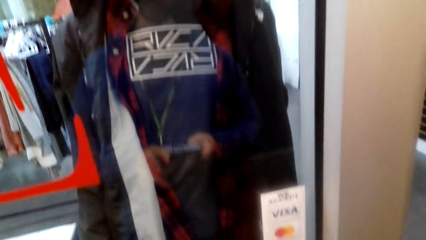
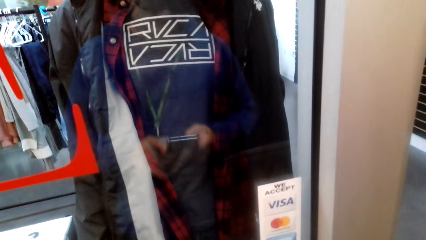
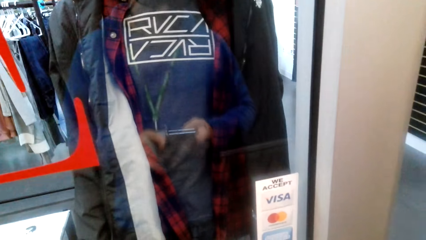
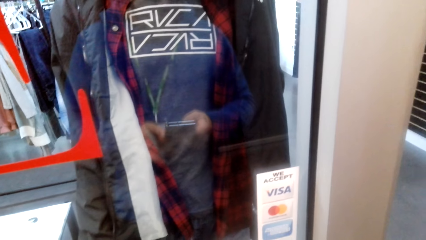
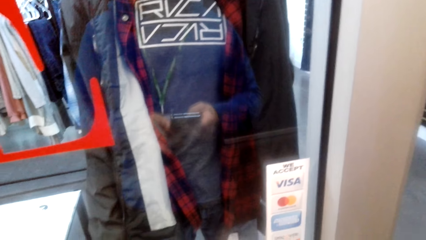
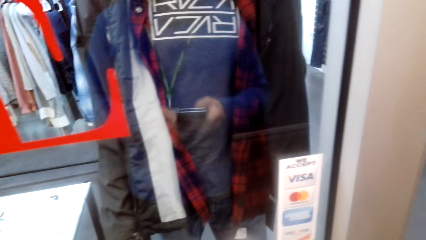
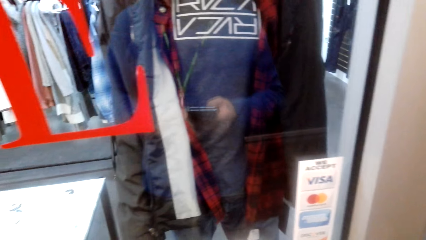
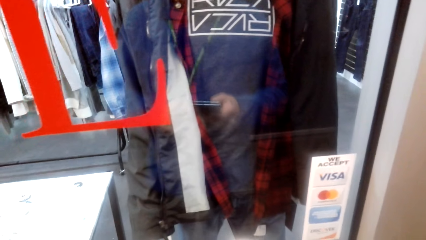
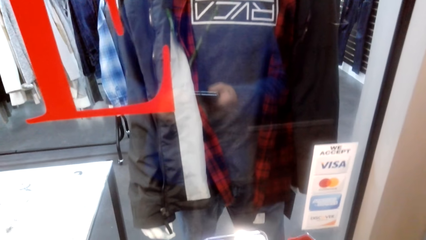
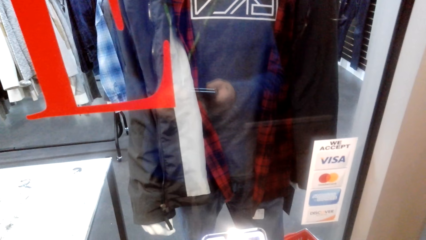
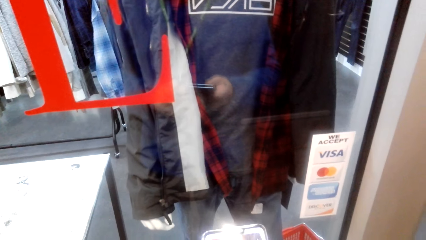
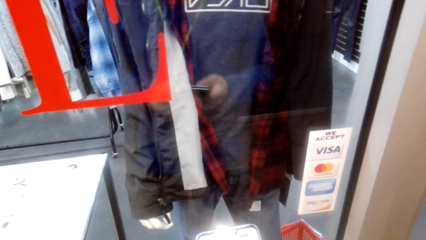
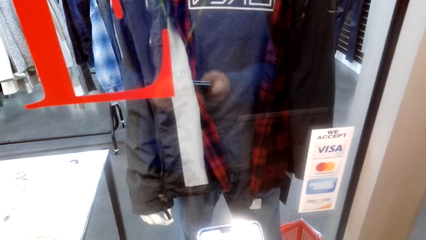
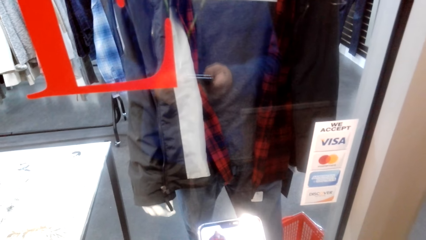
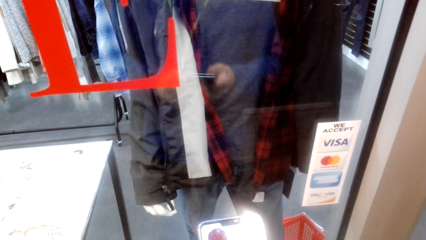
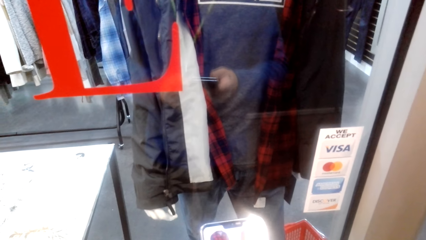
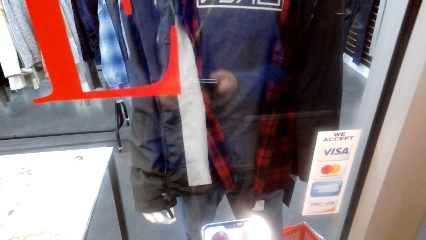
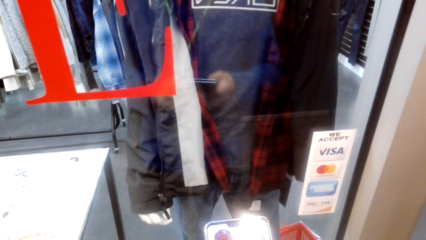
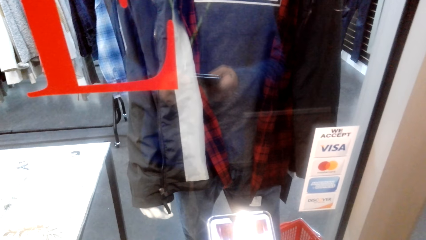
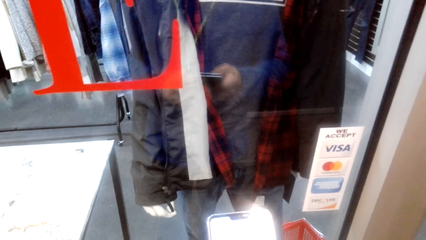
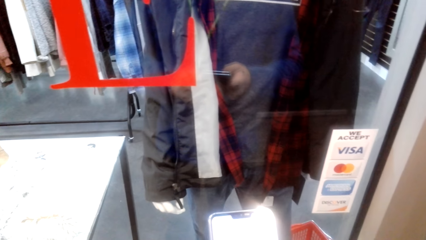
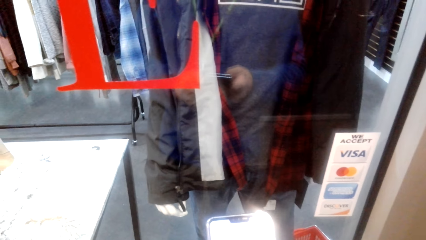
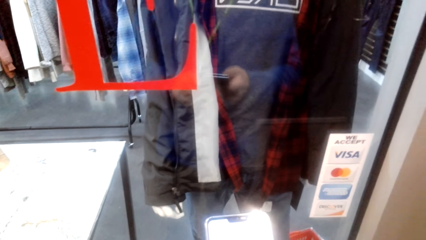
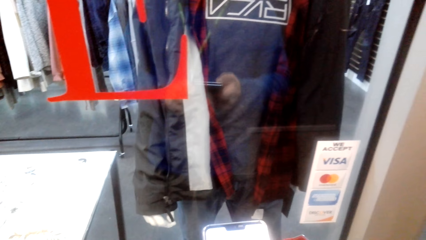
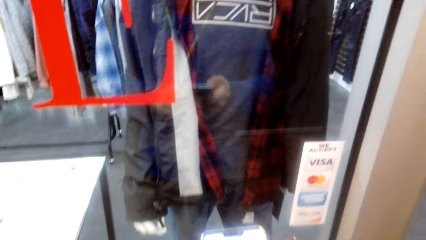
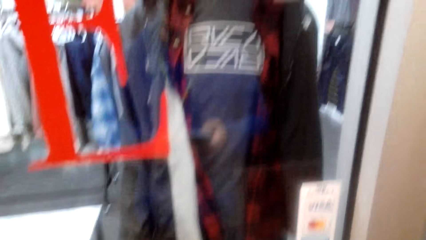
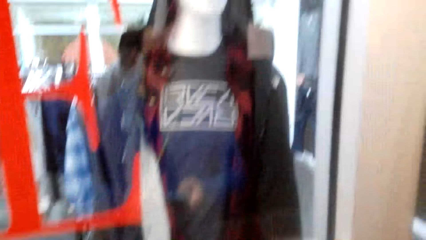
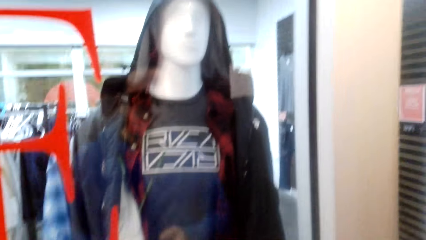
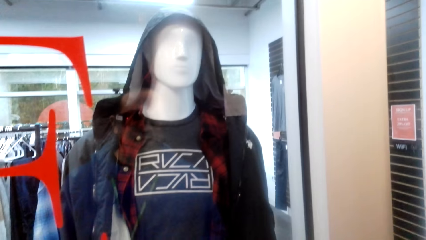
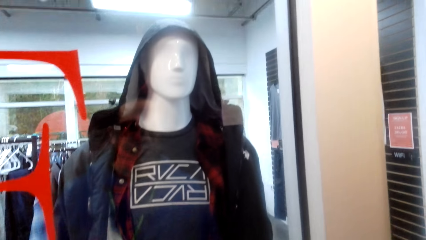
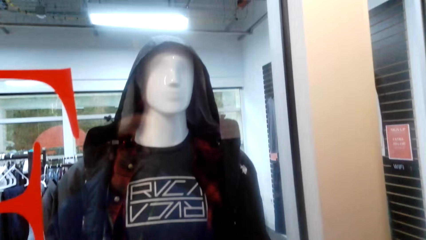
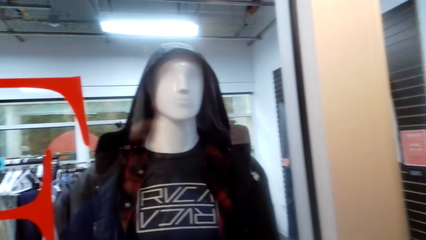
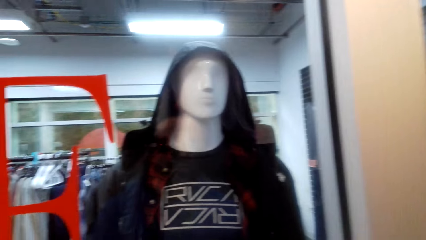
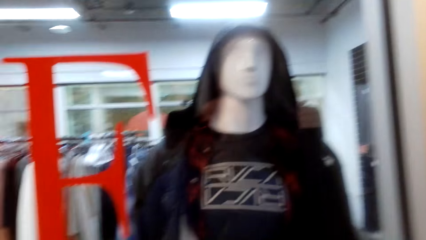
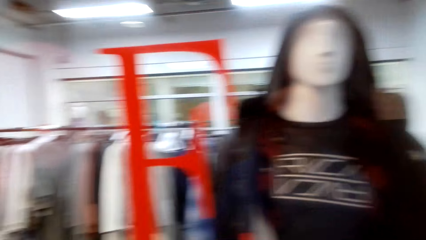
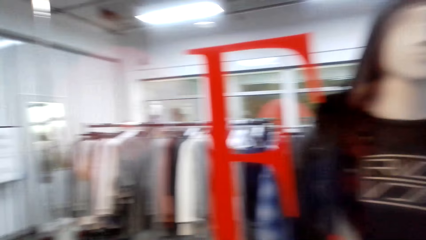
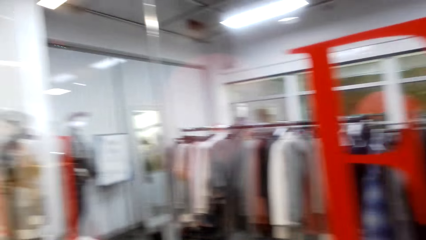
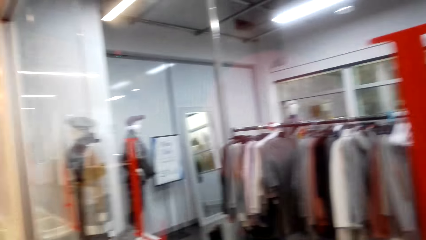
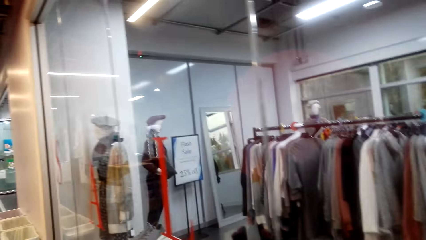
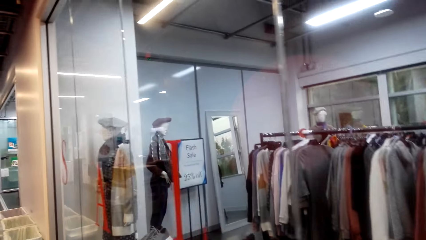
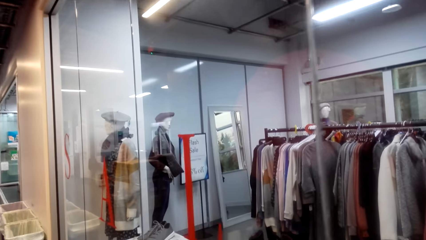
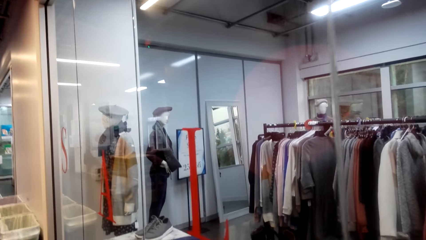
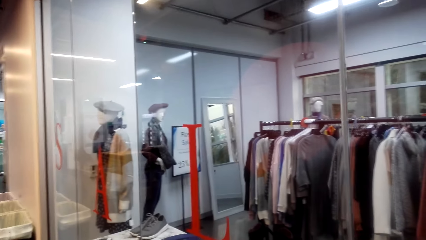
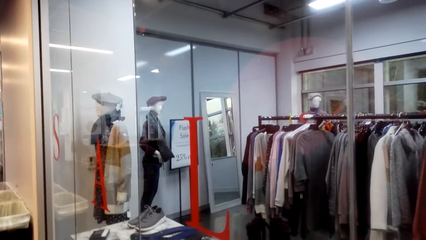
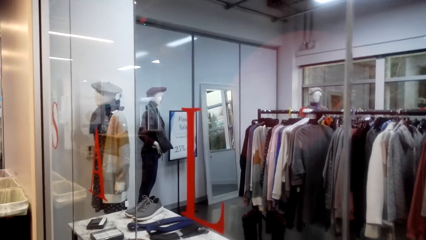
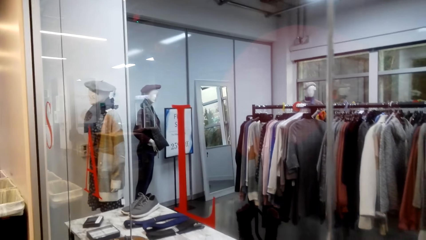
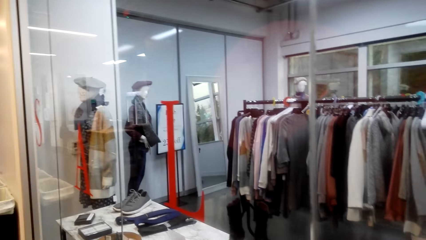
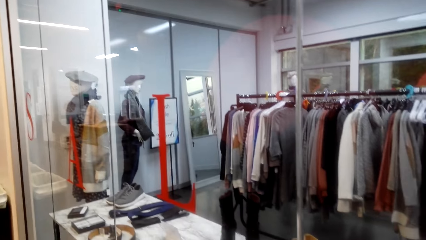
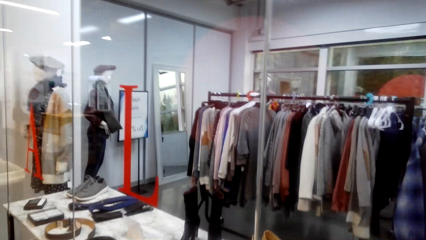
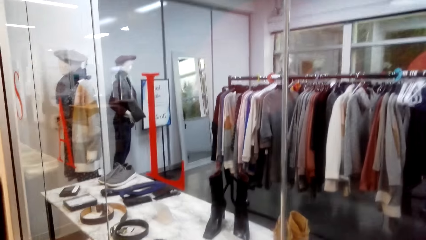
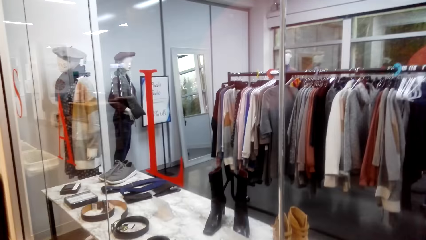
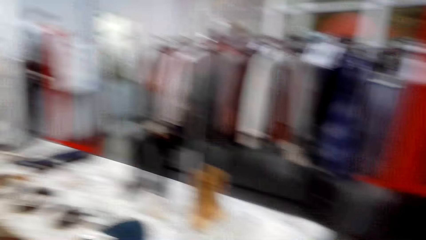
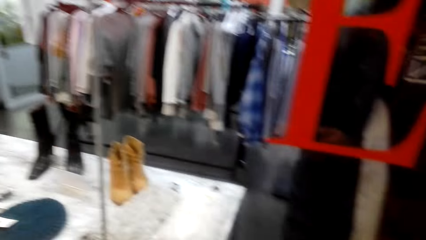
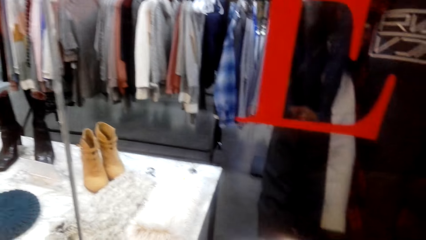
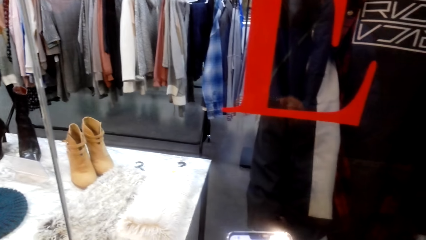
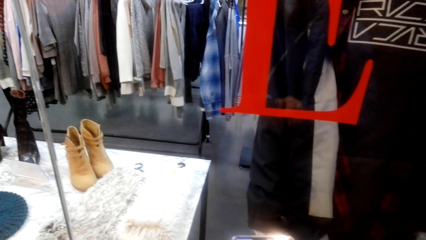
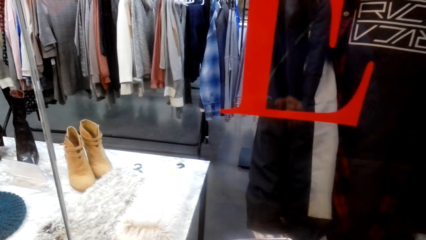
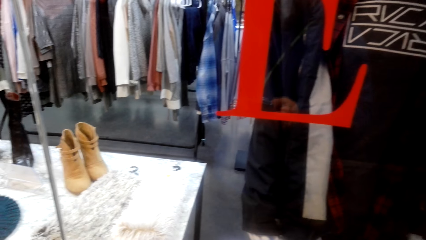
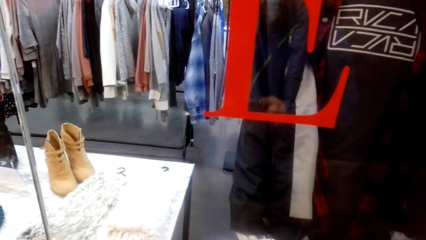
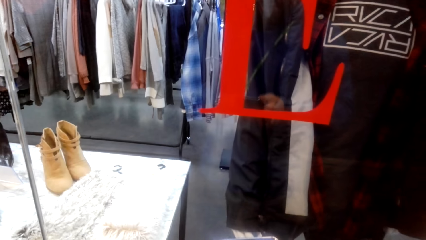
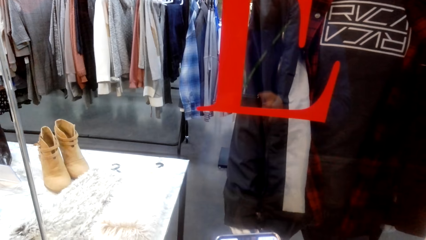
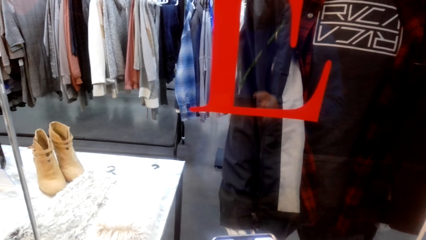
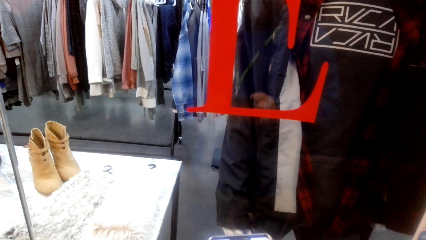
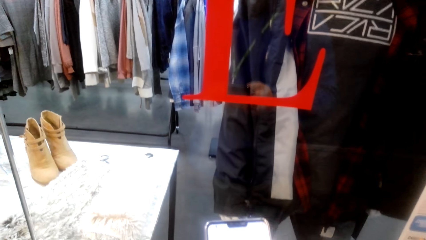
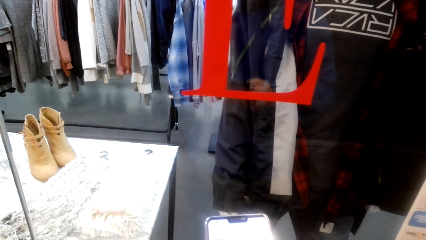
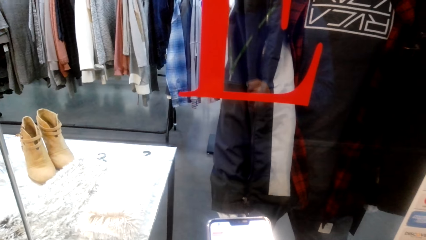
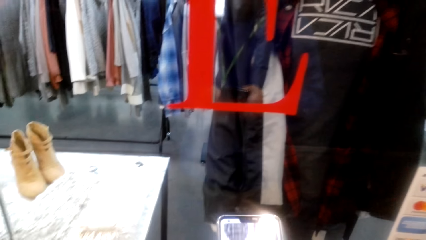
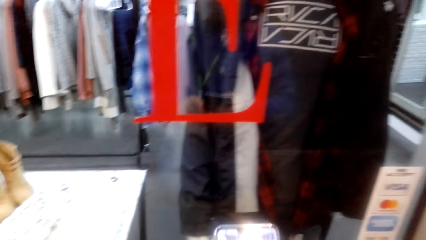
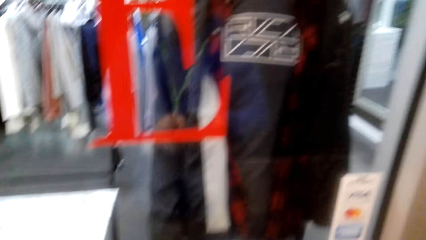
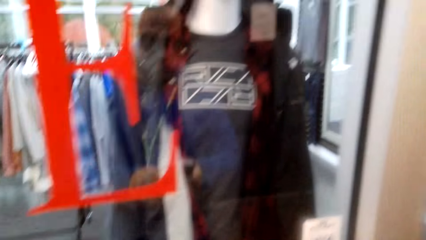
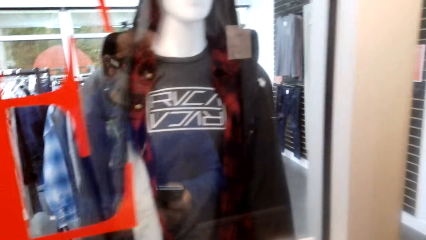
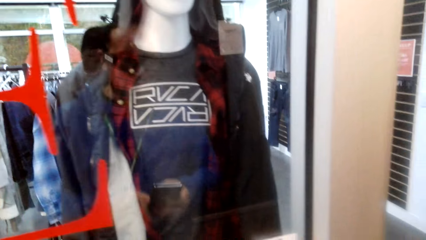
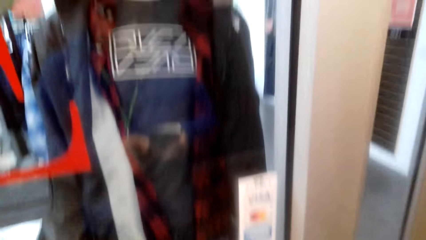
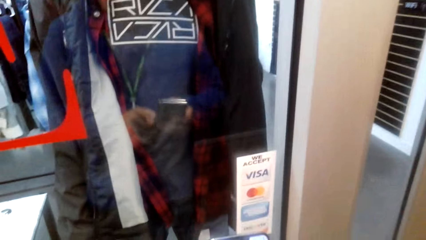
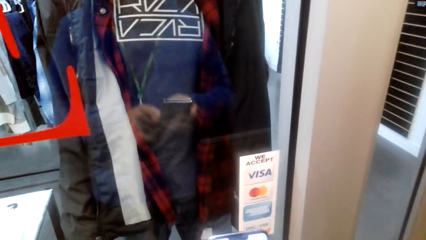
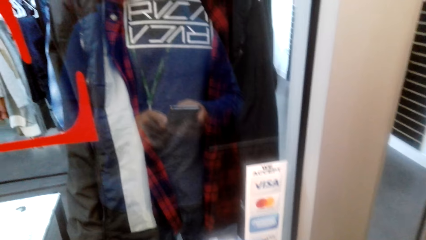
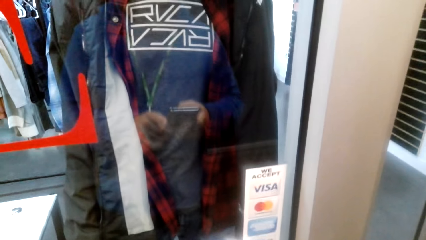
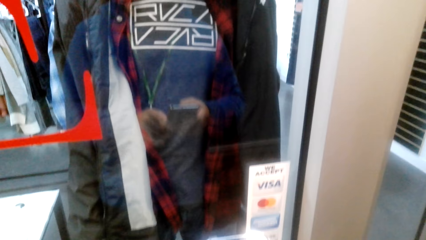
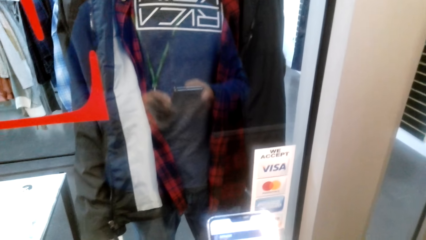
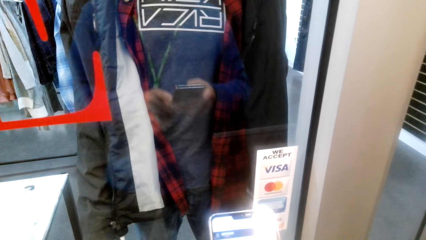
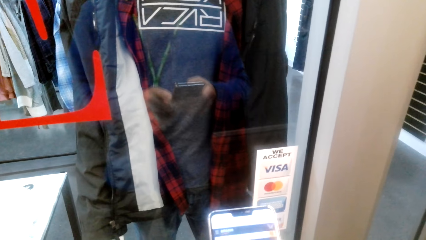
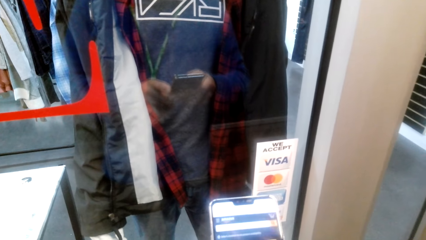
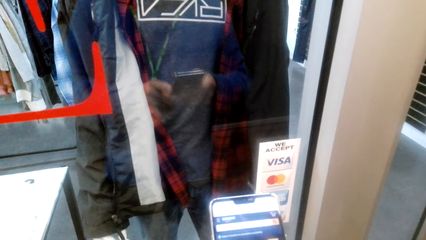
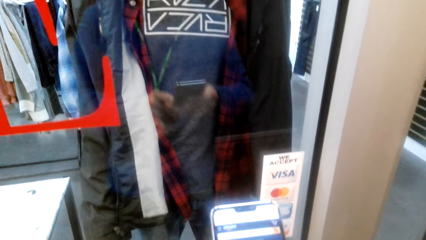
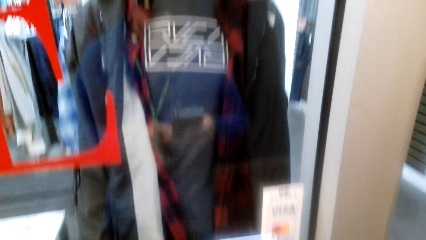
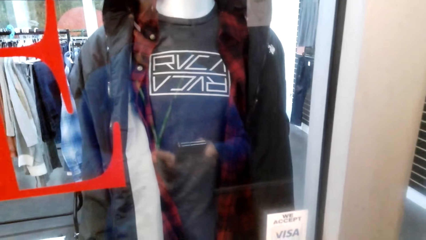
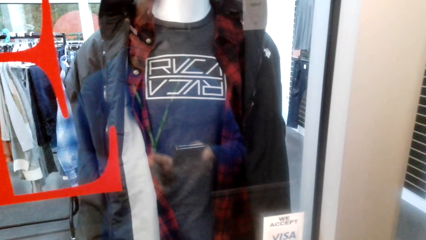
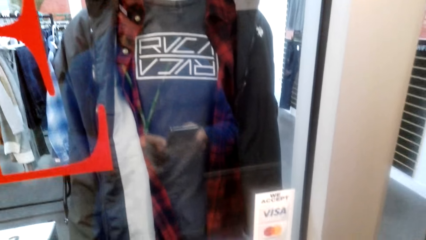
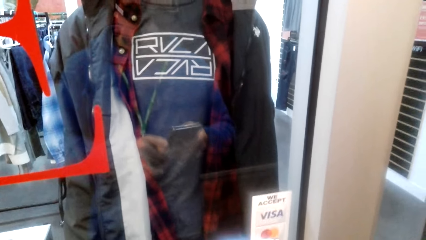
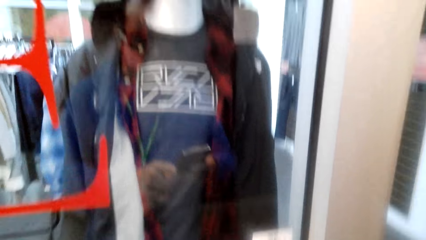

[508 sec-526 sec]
The camera wearer scrolls the phone. They look around.
